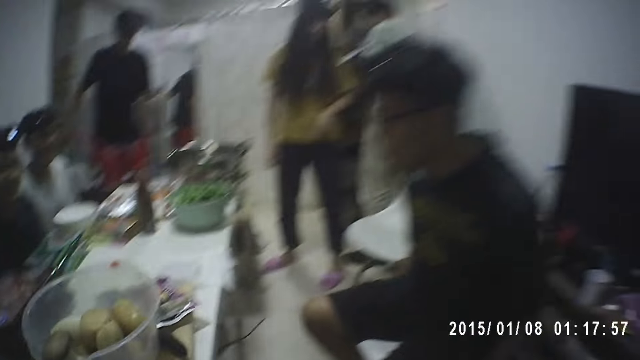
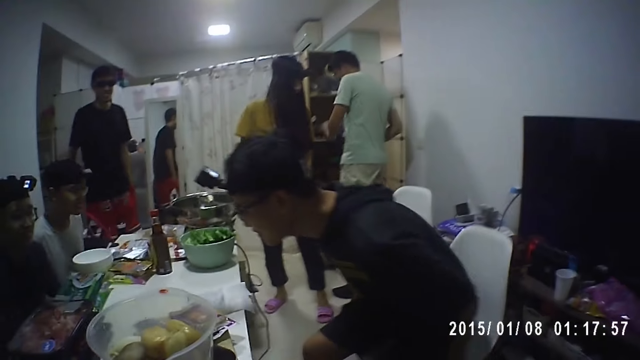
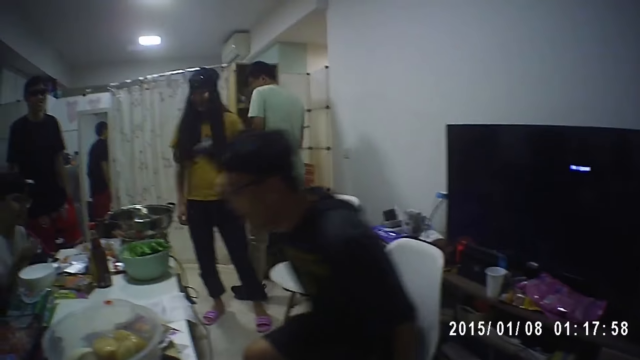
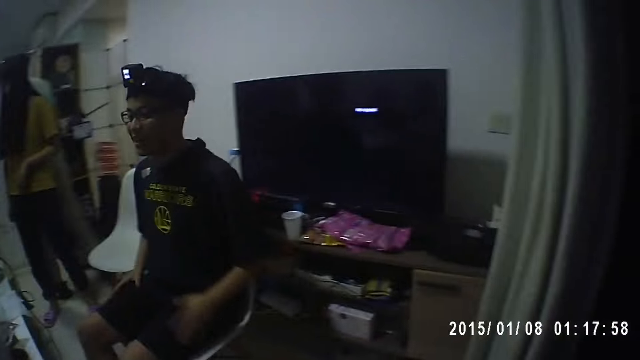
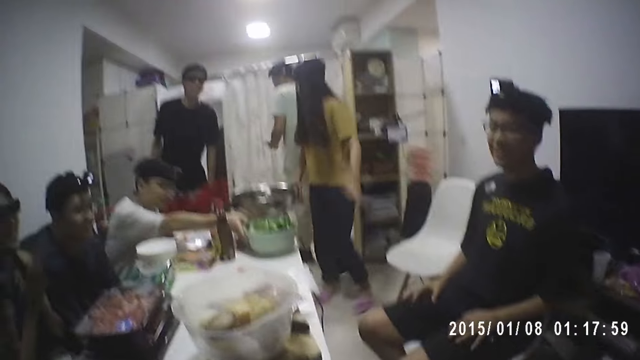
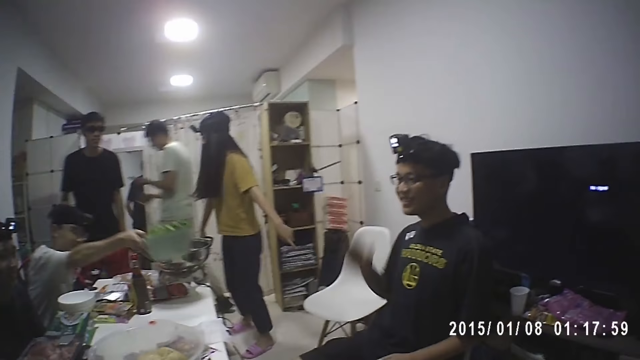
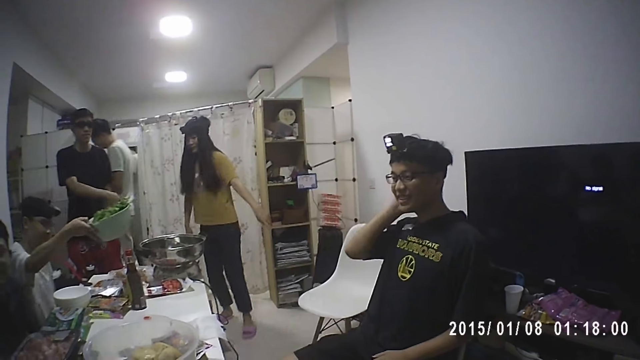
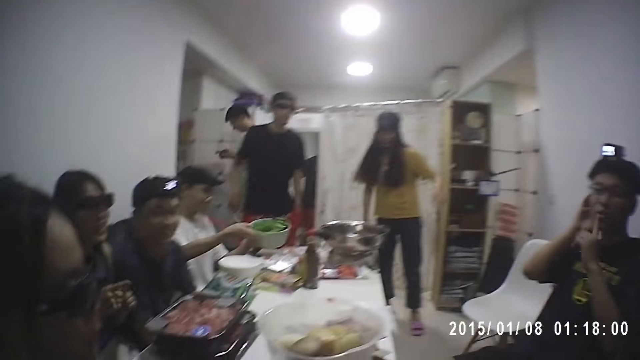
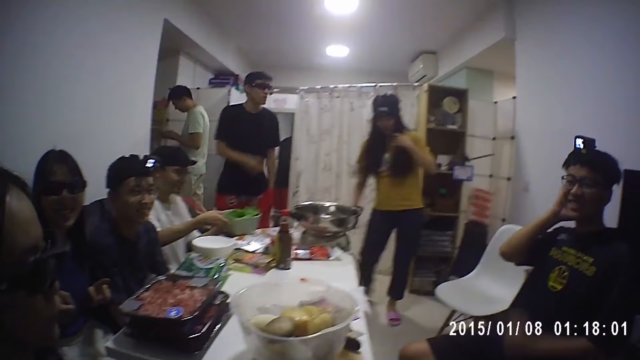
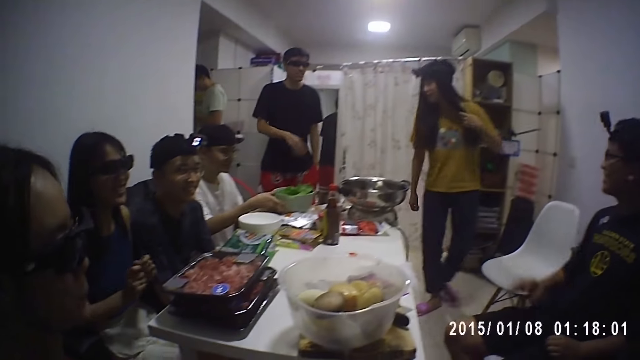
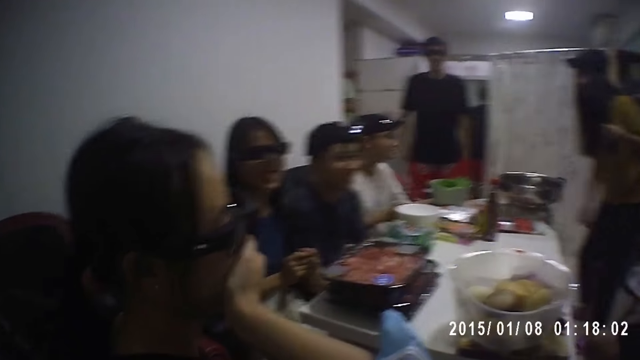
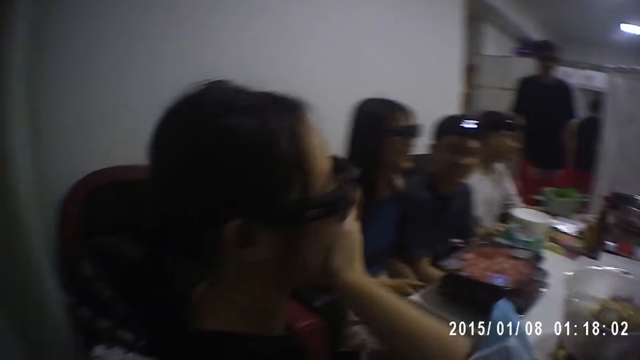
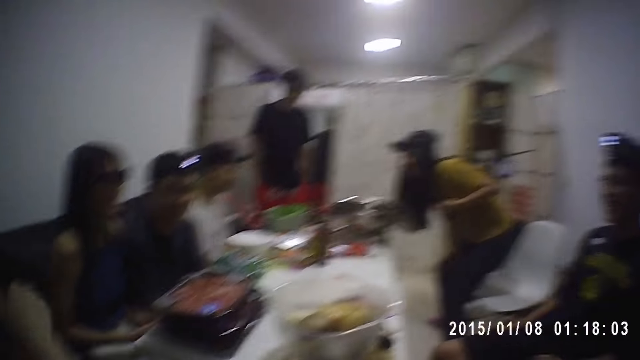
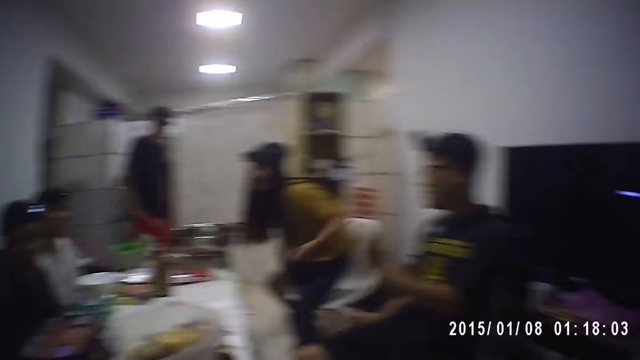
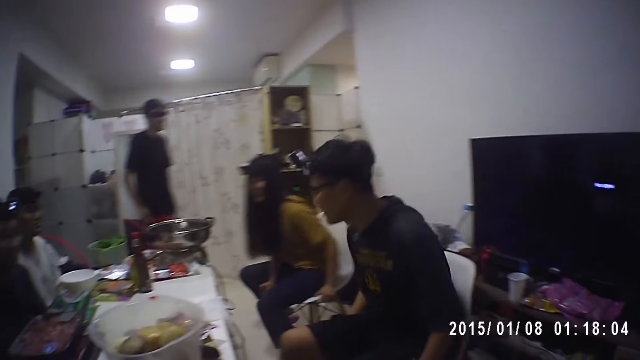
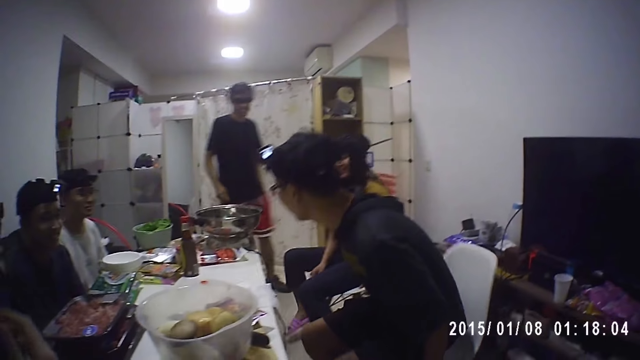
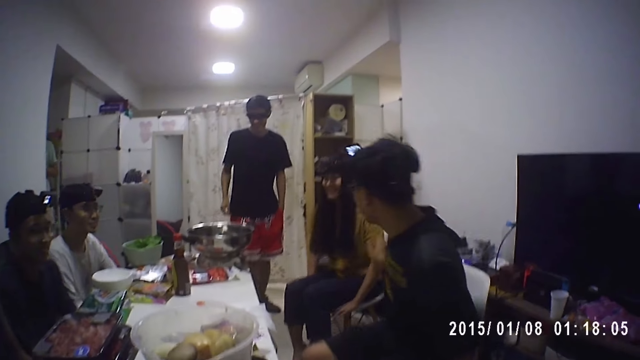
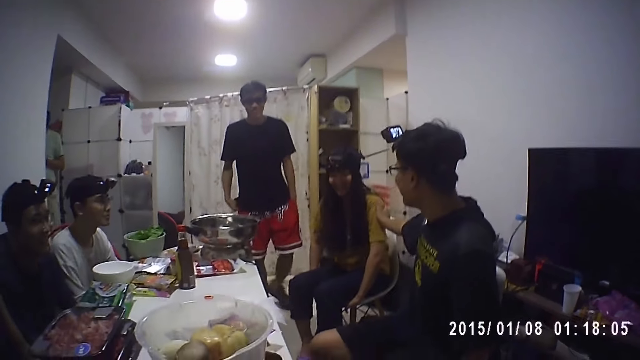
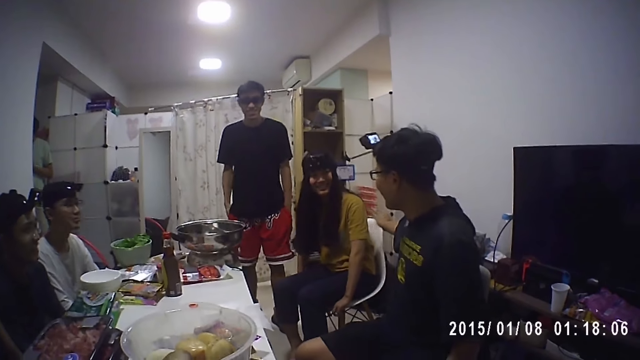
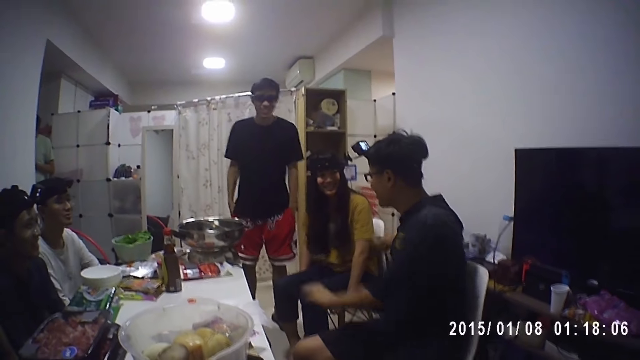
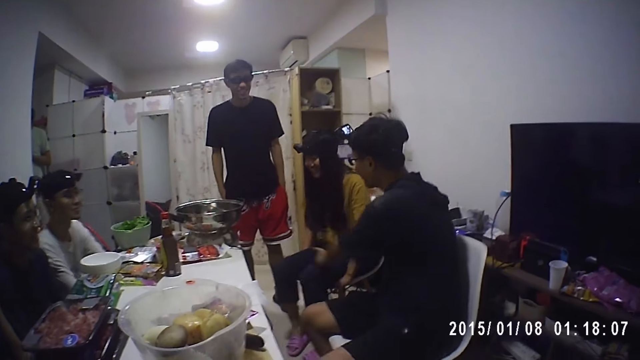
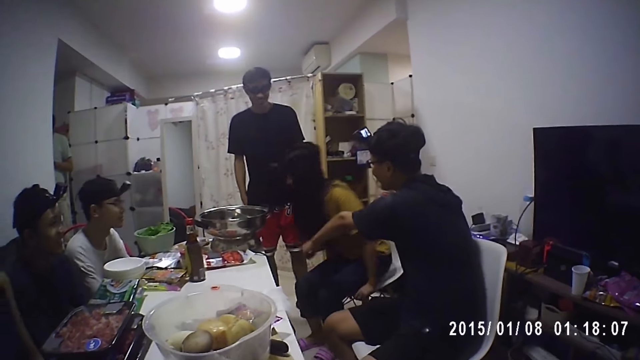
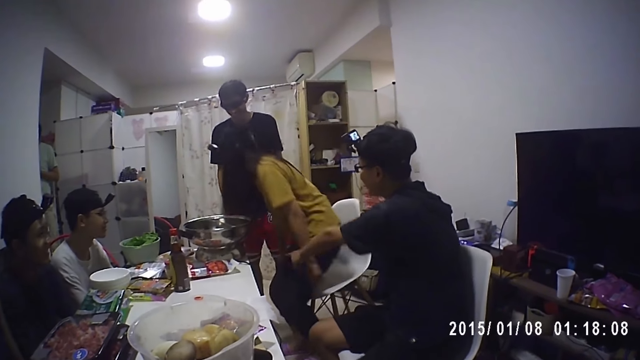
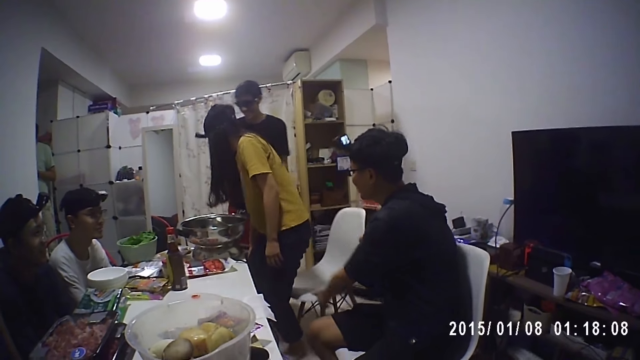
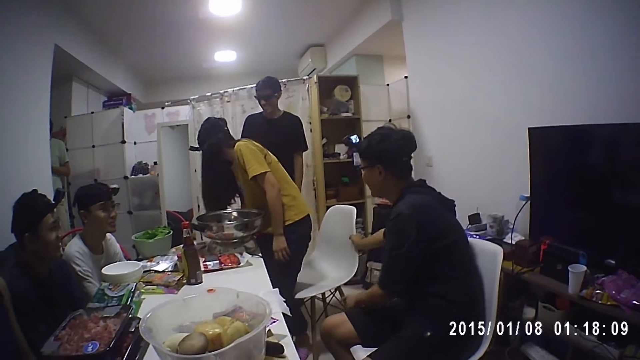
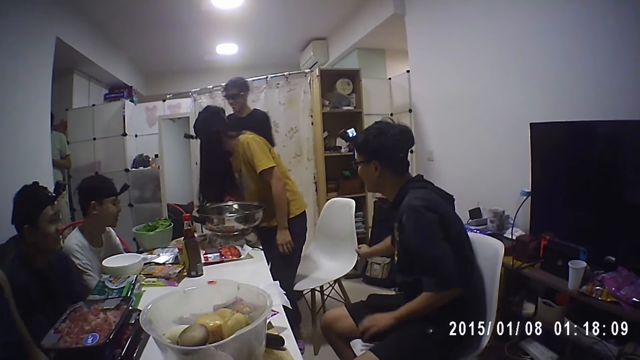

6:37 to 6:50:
A person walks in the room. Another person drags a chair. A man picks up a bowl of vegetables from the table with his right hand. The second person touches his ears. A third person covers her mouth with her hand. The second person points at the camera wearer. The first person drags a chair and sits down. The second person adjusts his seat and pushes the first person. Another man interacts with a woman. The first person stands. The second person pushes the chair.

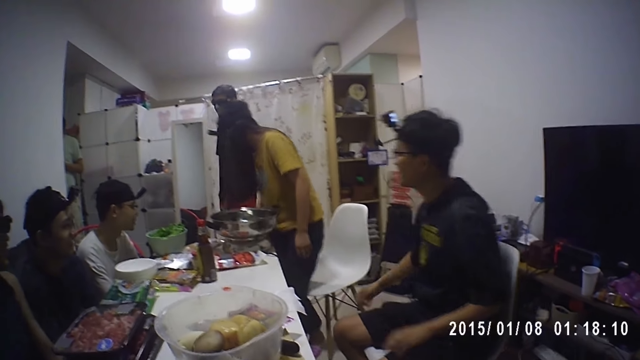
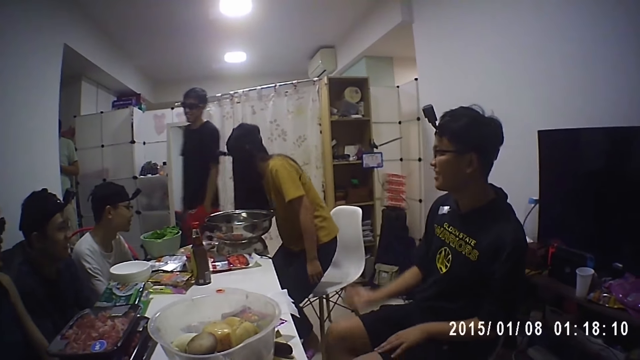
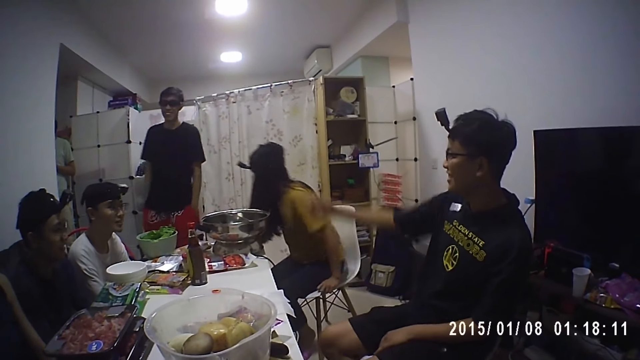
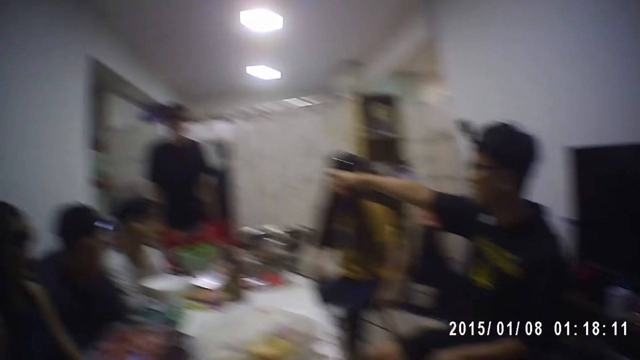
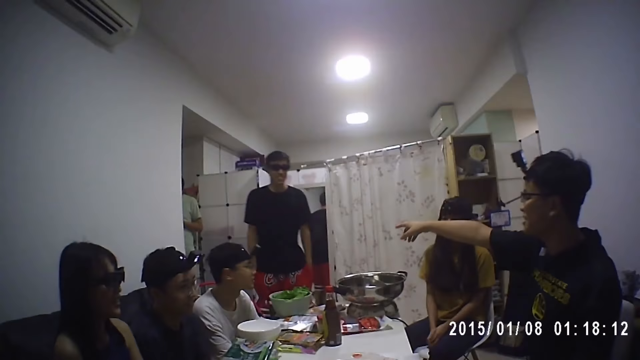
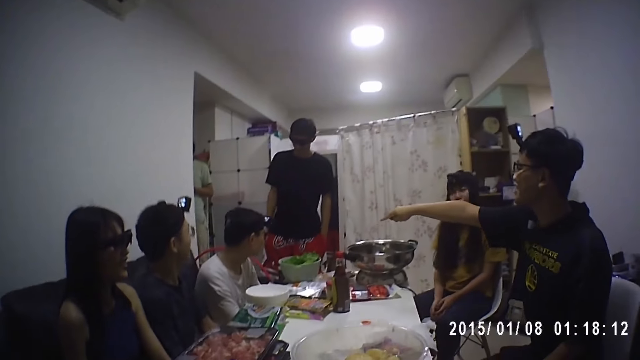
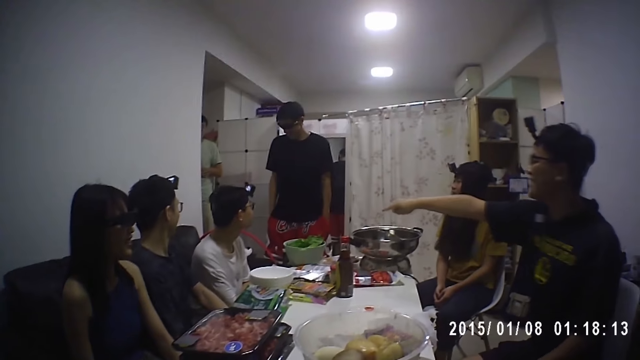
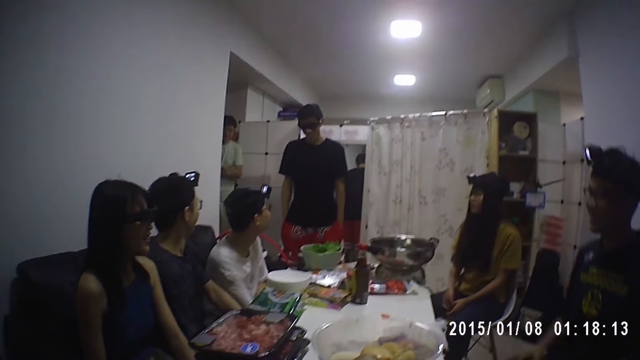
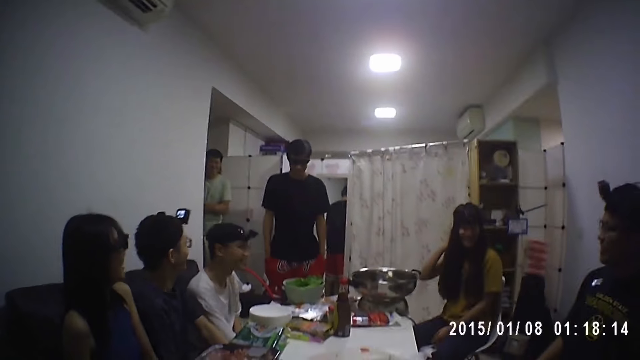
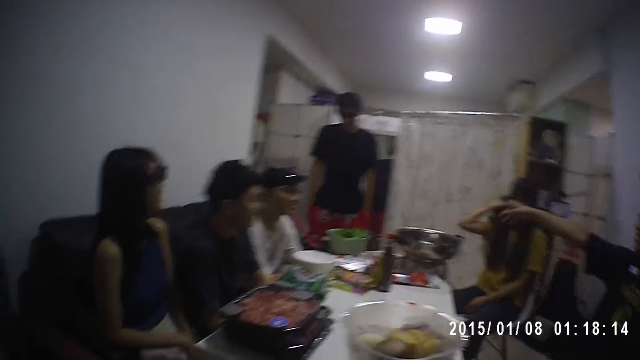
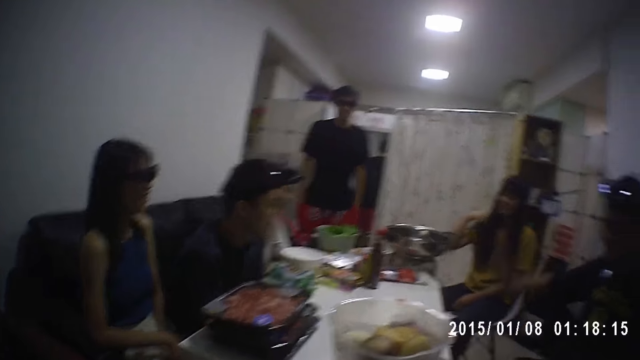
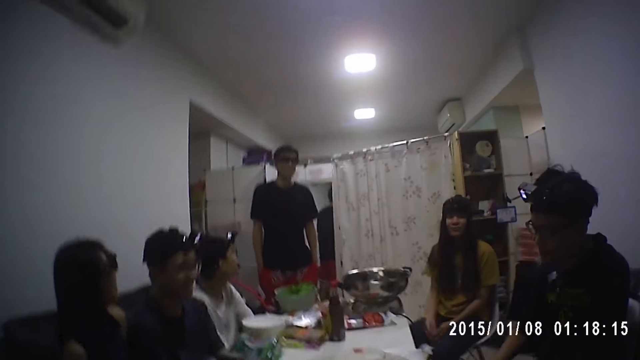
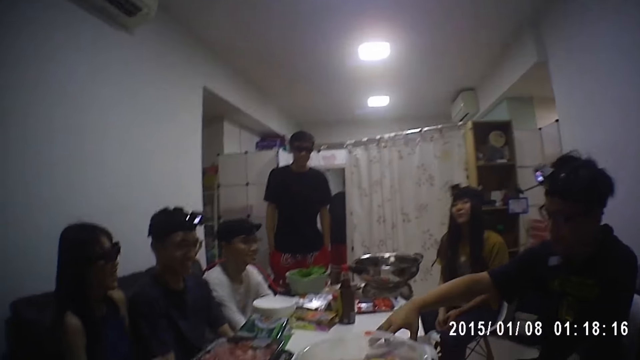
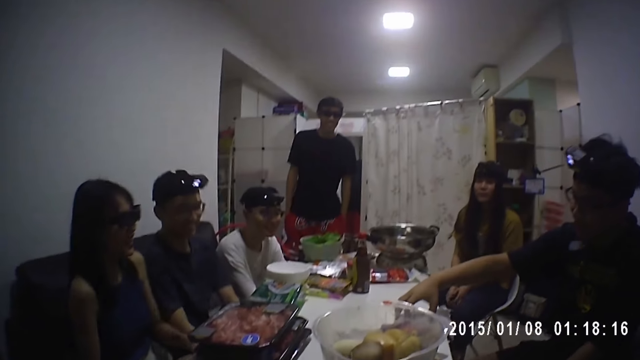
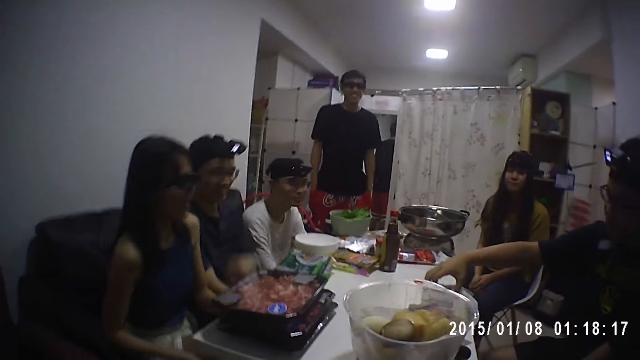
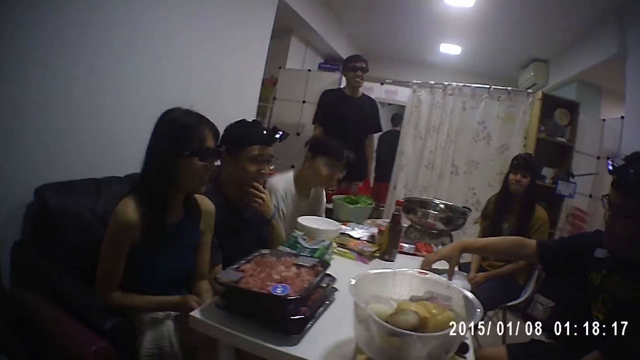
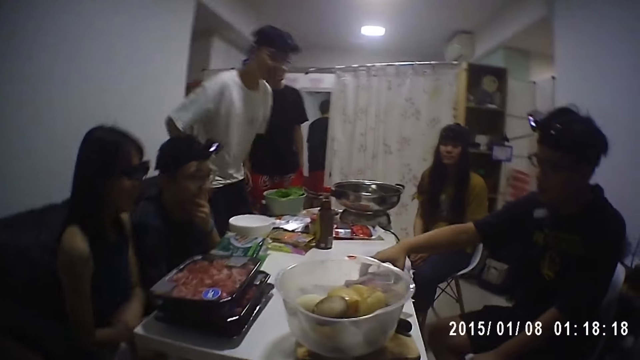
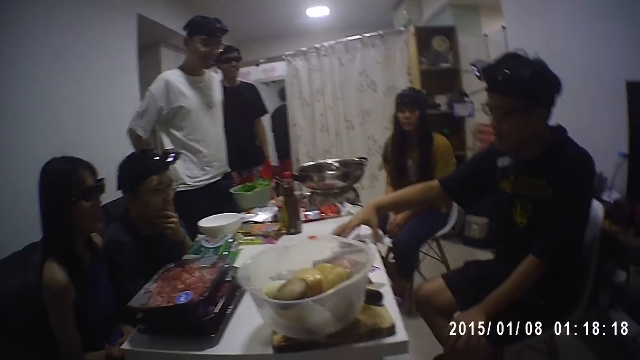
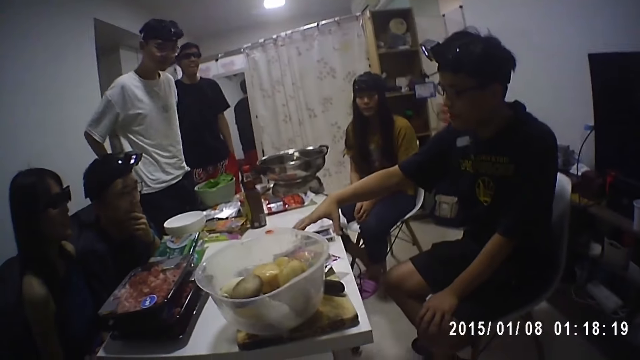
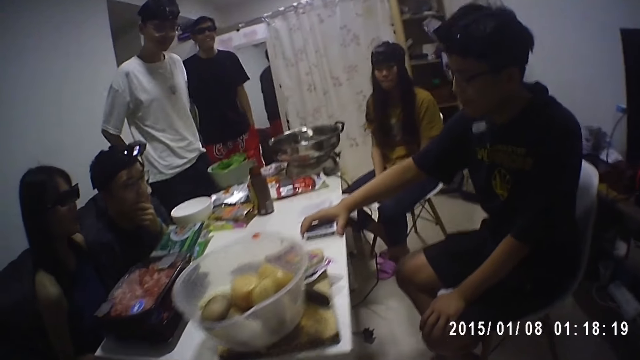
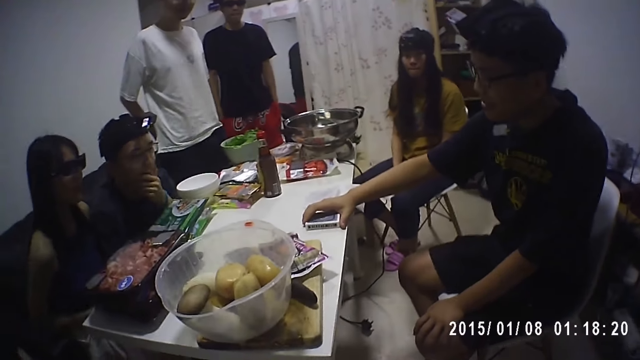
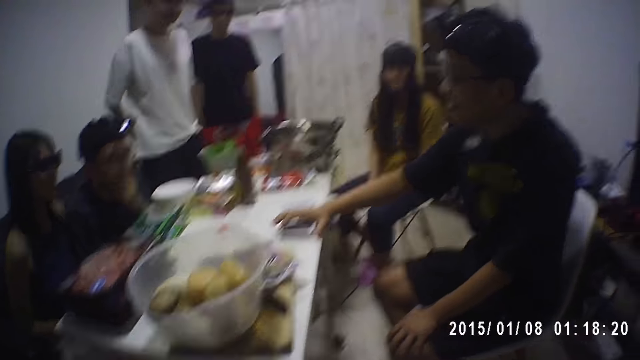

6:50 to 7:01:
A person points at another person. The other person pockets while standing. A third person adjusts her hair. The first person moves cards on the table. A fourth person stretches her elbow. A man holds a pack of cards on the table. A fifth person stands.
